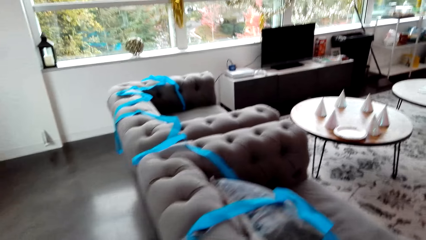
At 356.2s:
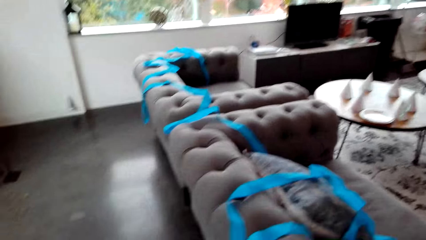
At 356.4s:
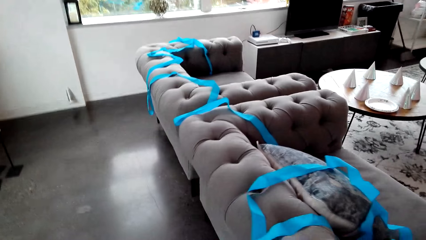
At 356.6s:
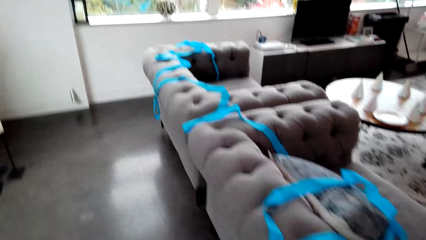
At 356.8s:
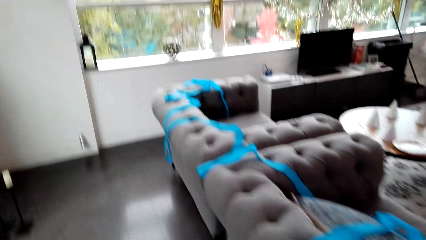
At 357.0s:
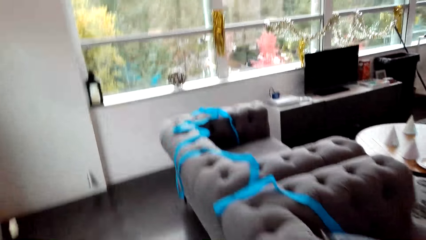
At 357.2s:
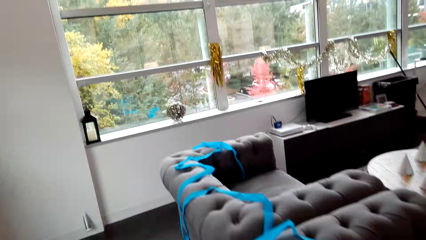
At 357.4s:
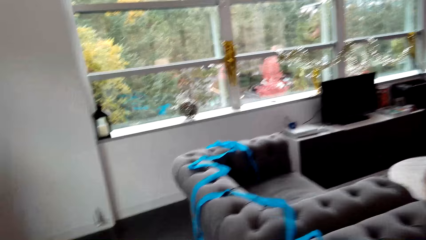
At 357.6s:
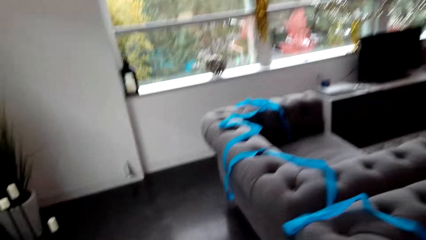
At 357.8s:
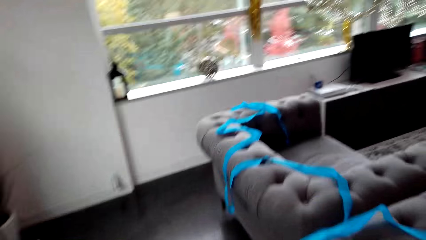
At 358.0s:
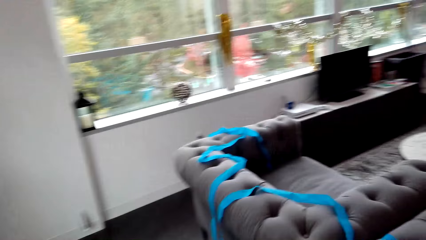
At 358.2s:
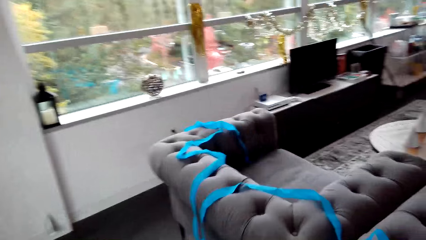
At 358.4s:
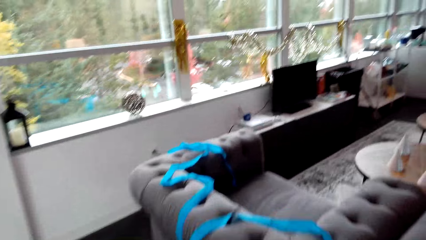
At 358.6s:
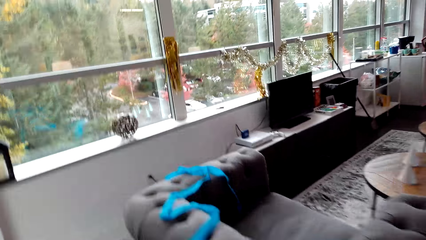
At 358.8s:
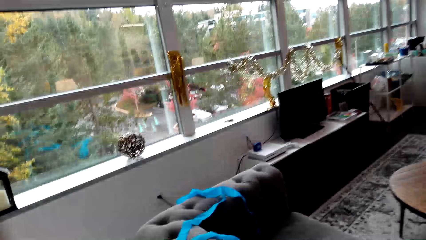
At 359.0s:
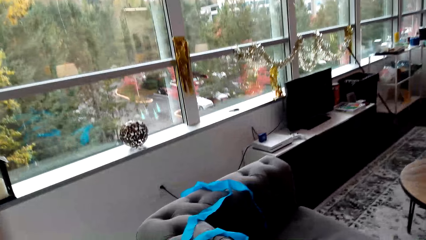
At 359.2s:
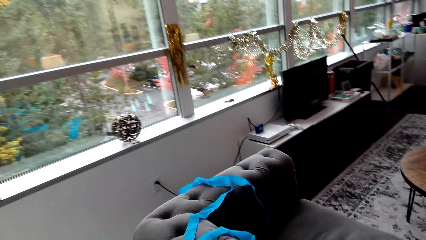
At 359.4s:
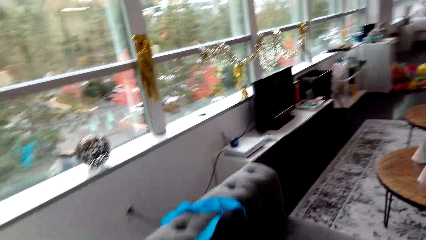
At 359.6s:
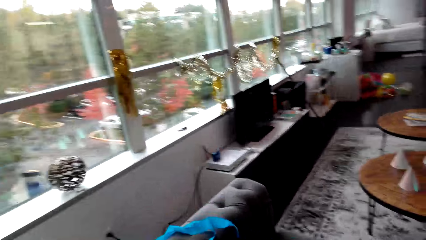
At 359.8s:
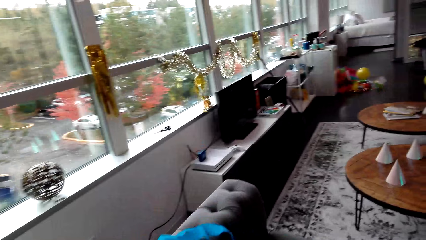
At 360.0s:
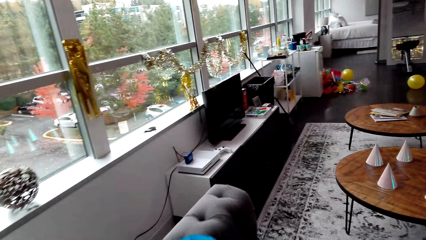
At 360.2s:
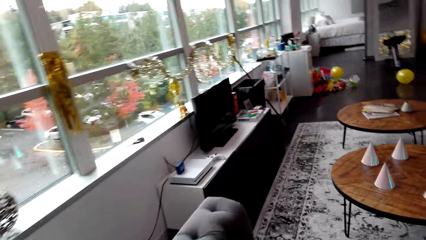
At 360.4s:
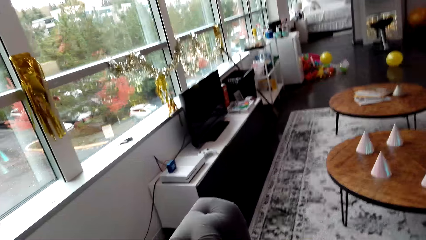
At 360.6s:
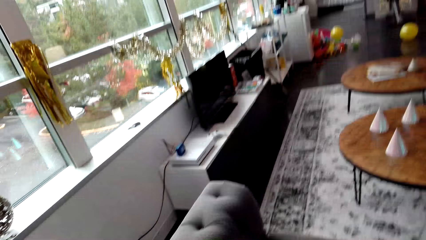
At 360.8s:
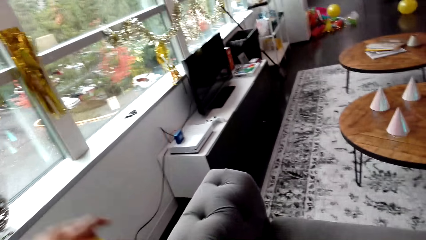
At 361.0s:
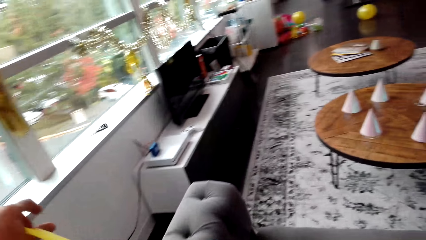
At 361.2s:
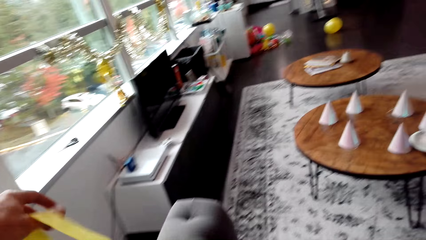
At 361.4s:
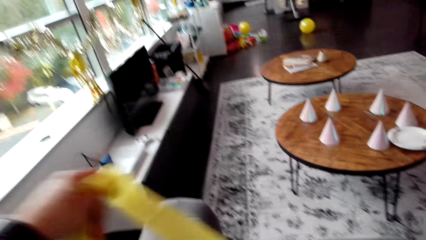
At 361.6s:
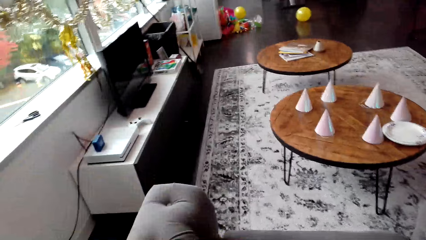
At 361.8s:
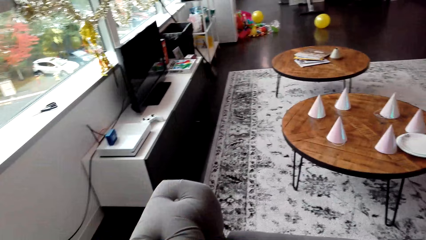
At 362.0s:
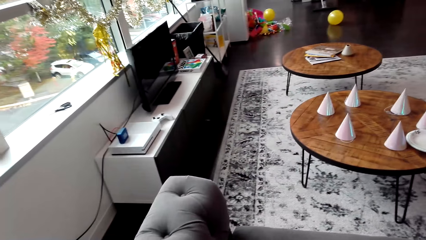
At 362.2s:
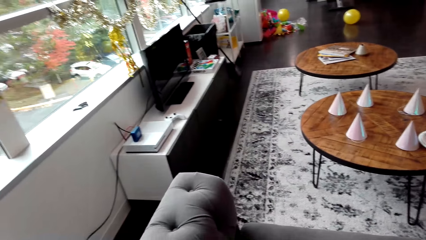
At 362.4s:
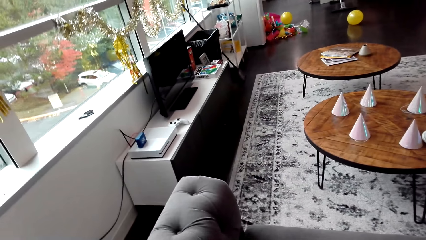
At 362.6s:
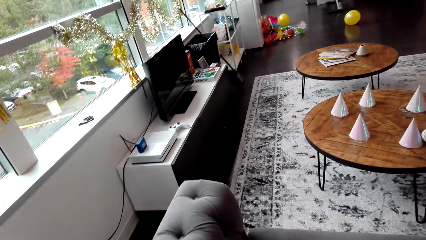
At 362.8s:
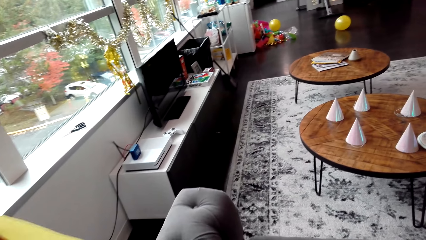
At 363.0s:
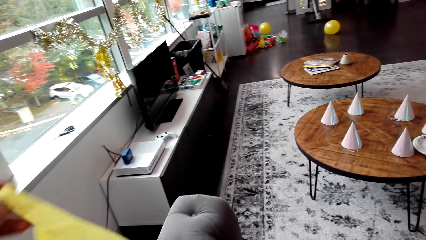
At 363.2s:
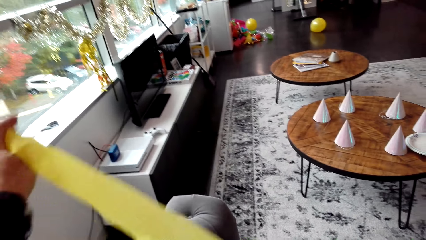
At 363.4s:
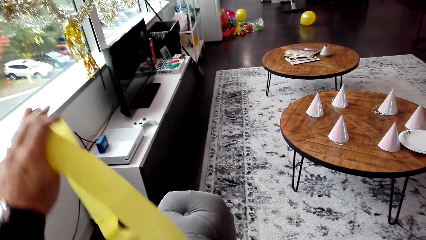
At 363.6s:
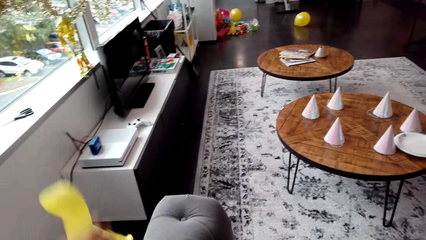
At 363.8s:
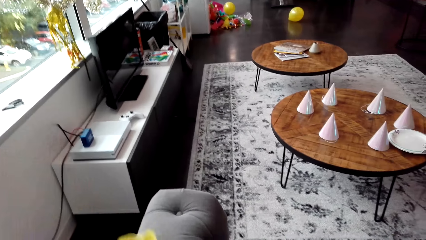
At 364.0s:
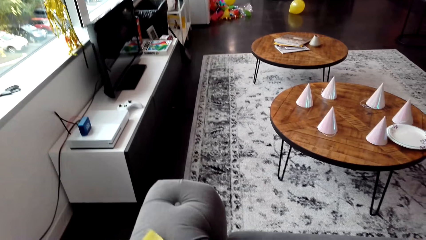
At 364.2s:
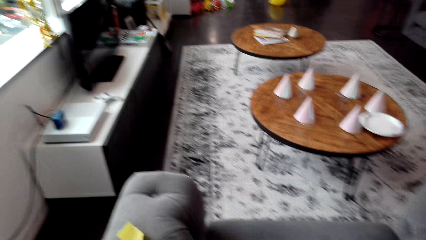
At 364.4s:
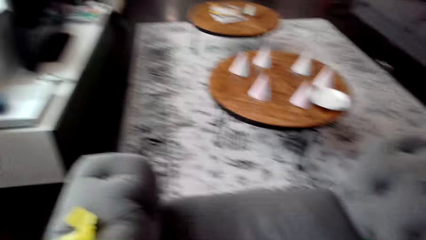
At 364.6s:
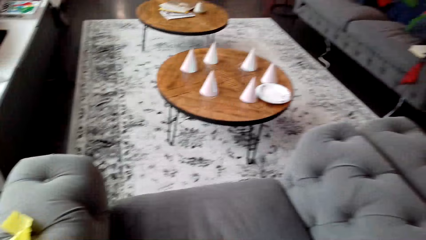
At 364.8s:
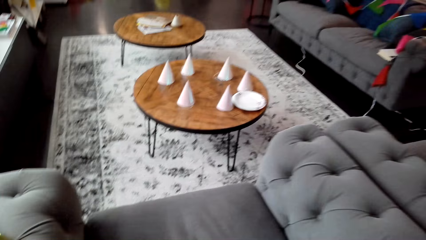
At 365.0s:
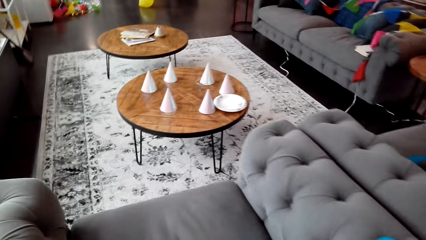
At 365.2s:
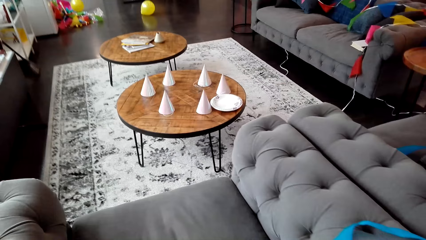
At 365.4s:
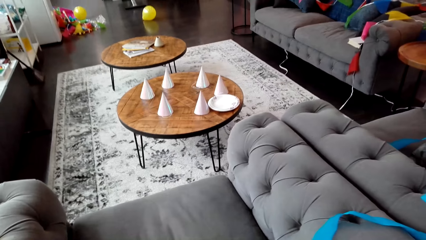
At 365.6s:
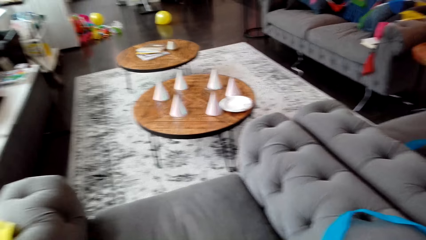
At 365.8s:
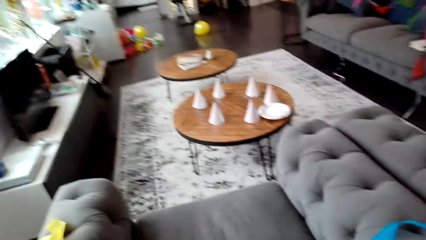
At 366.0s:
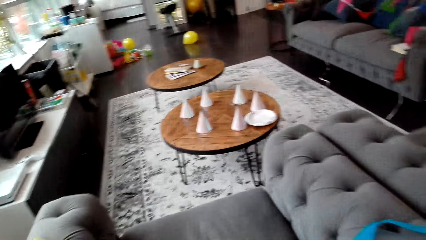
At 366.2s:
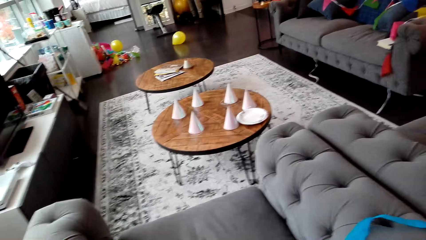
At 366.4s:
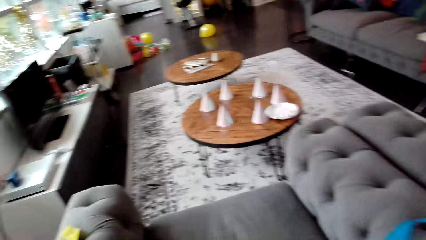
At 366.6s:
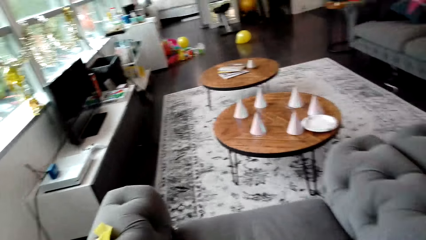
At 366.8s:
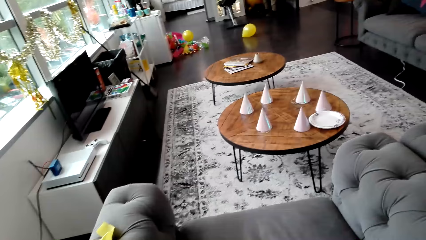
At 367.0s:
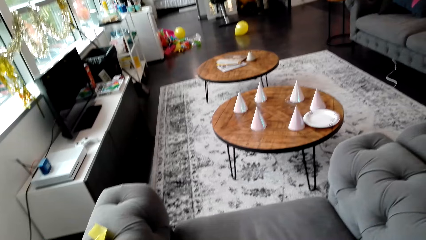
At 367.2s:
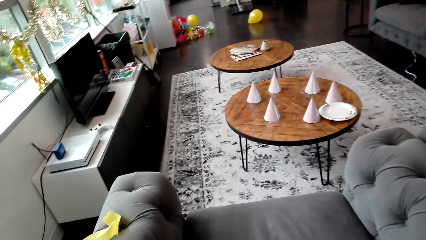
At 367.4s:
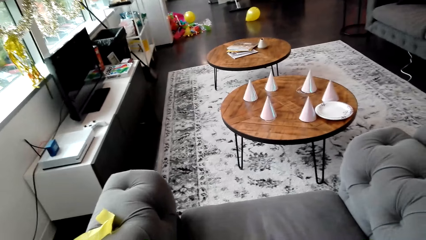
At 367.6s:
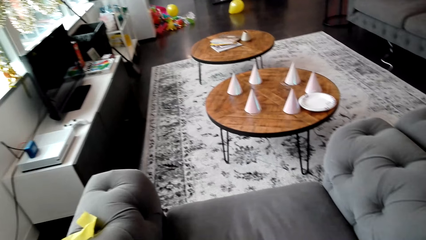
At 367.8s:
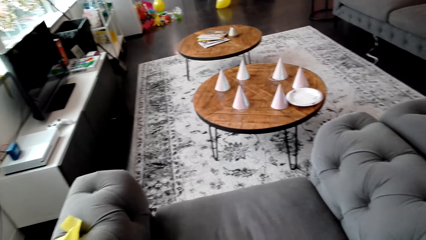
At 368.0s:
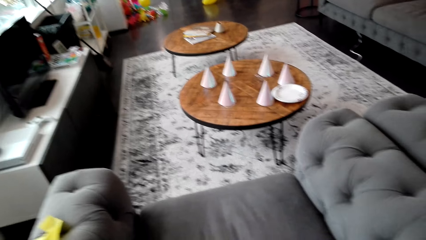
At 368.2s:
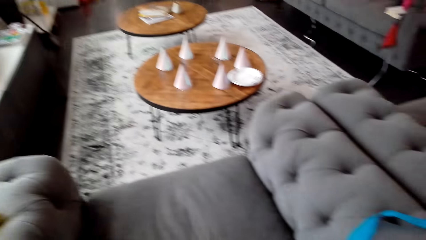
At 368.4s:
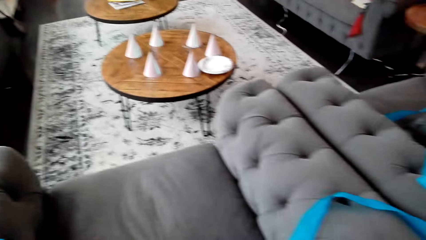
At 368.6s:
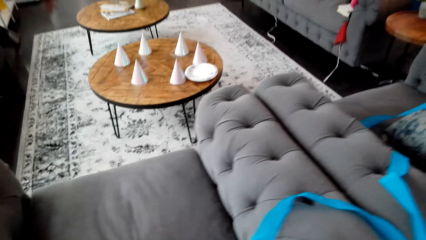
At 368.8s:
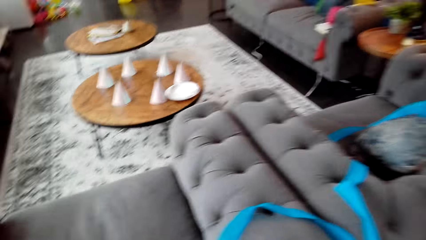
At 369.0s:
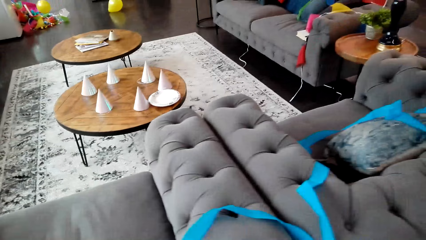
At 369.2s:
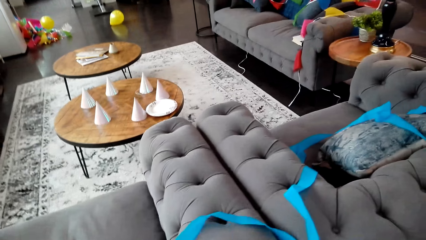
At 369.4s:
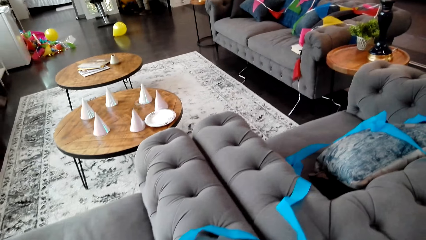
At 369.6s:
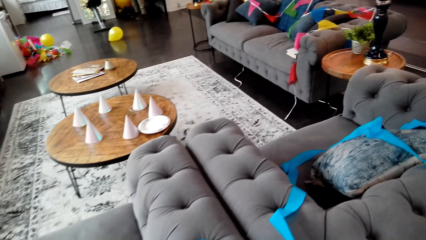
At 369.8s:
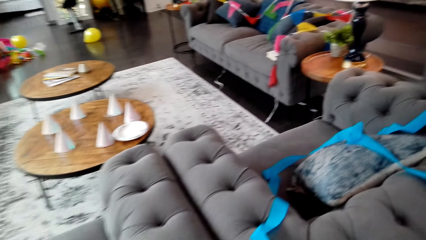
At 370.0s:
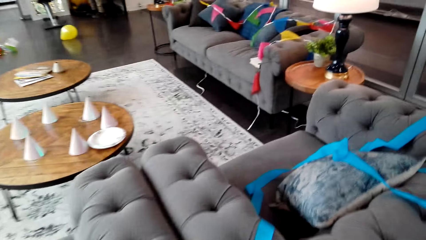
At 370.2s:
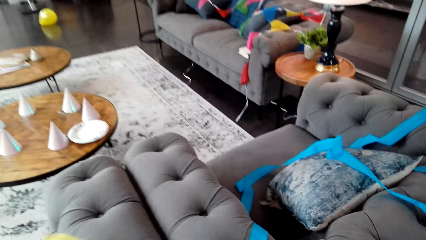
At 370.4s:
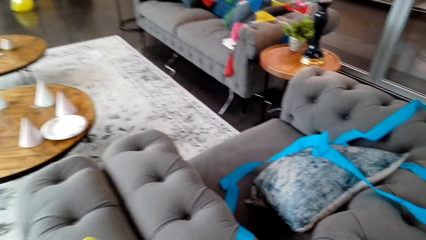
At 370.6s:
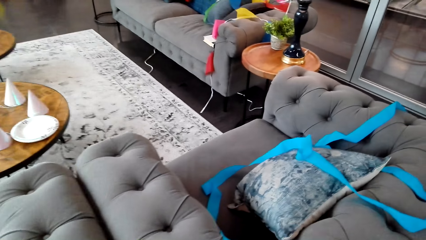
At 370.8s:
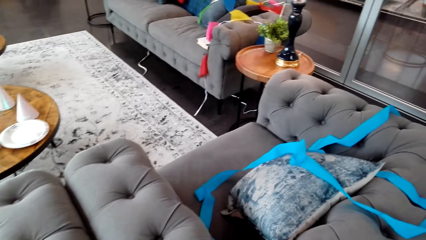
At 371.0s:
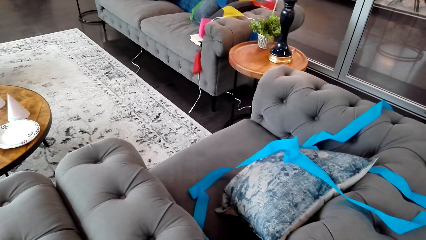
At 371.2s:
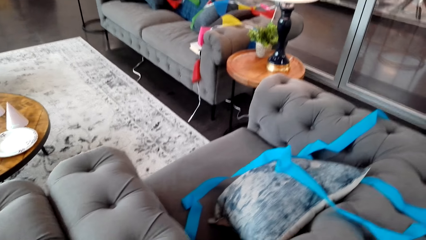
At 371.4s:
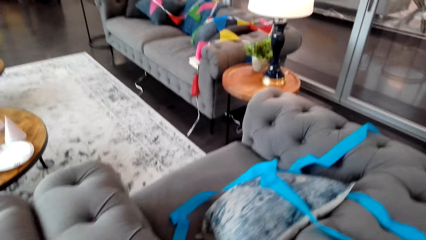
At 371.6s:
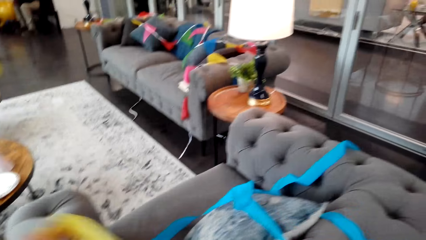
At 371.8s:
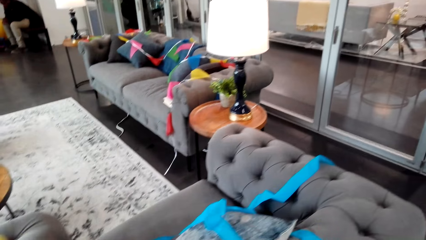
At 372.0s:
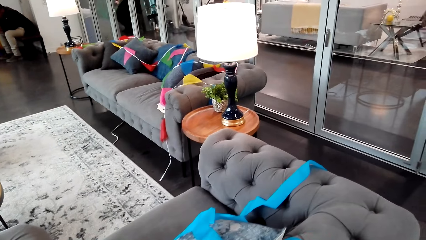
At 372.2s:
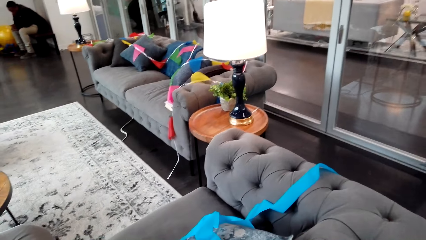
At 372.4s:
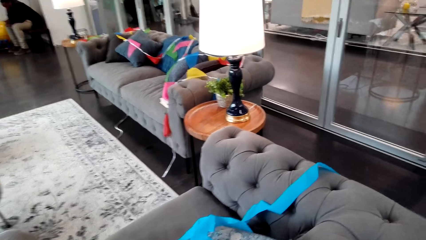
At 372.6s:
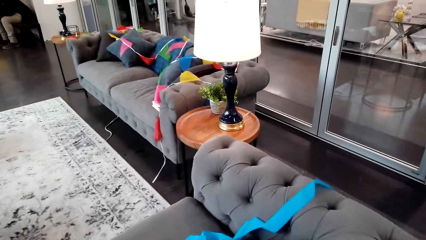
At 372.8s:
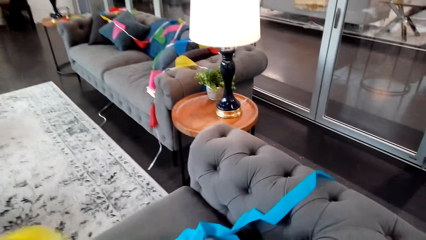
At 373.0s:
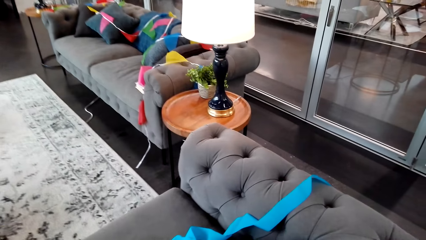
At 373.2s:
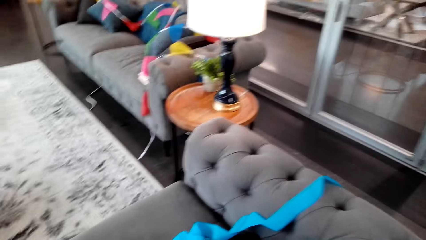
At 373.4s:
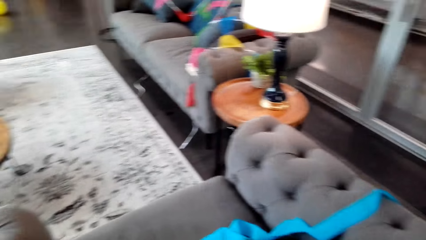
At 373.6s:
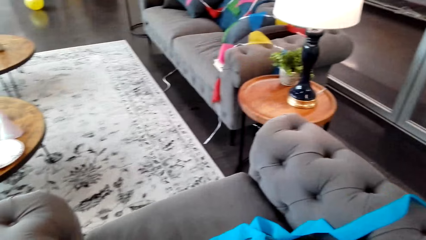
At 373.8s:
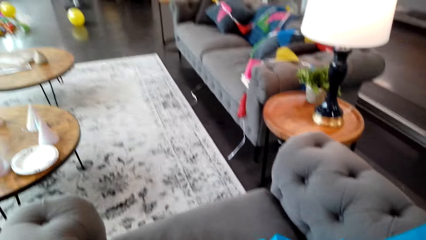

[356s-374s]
The camera wearer walks around. They look around. They move a hand and hold the ribbon. They decorate the chair with the decorating ribbon. They look around. They move a hand and hold the ribbon. They look around. They walk around.
